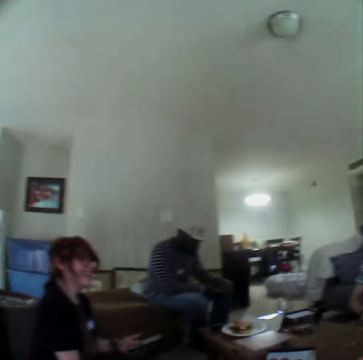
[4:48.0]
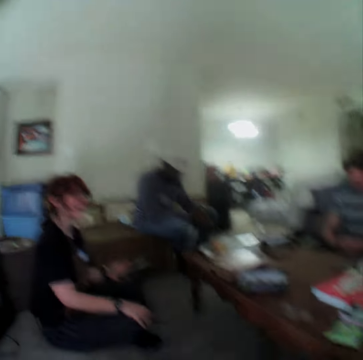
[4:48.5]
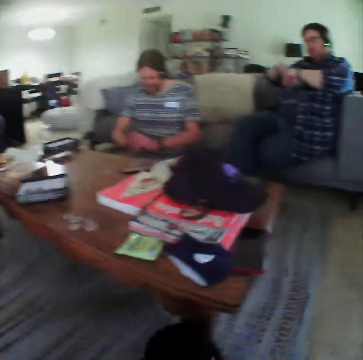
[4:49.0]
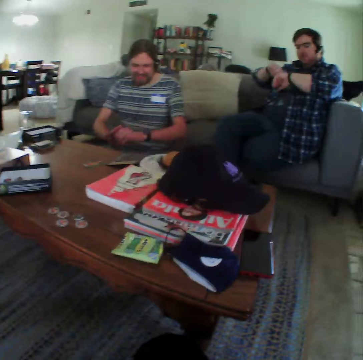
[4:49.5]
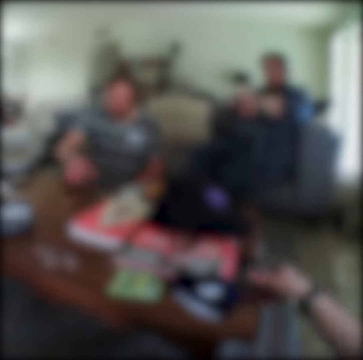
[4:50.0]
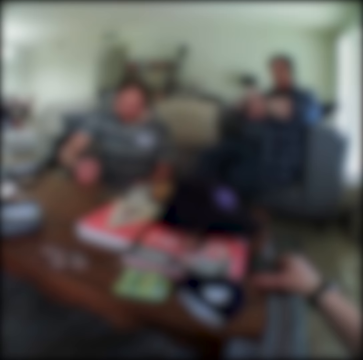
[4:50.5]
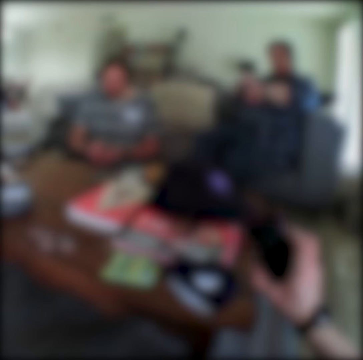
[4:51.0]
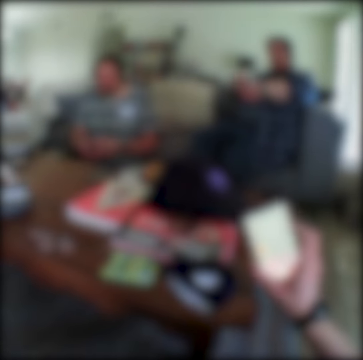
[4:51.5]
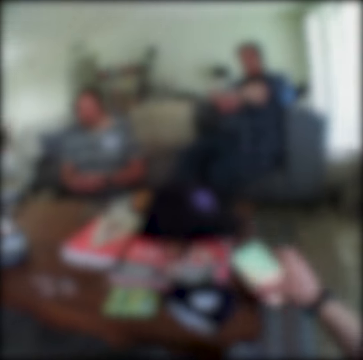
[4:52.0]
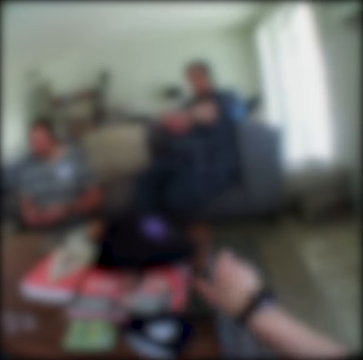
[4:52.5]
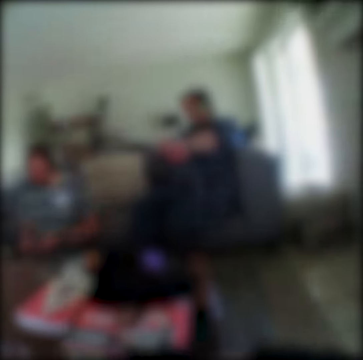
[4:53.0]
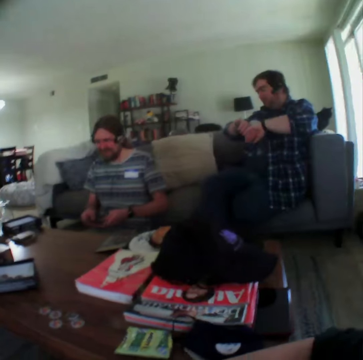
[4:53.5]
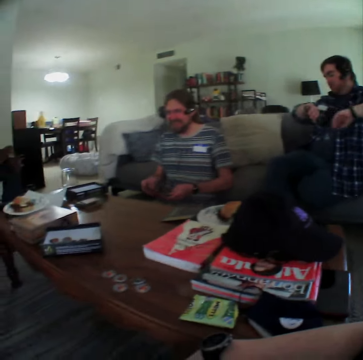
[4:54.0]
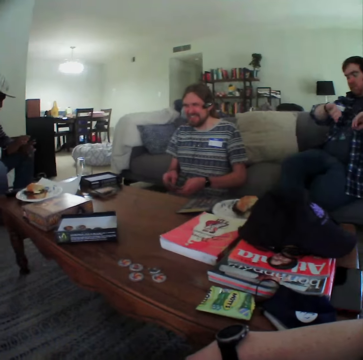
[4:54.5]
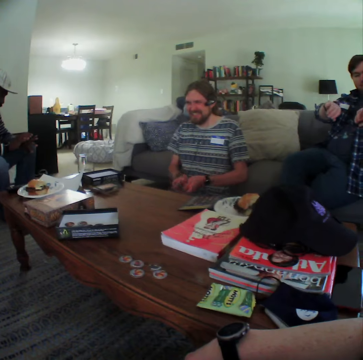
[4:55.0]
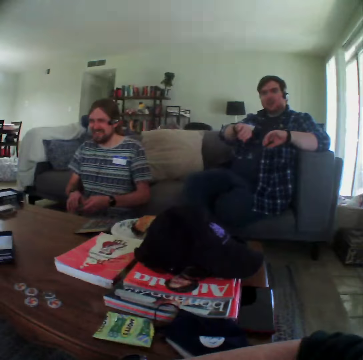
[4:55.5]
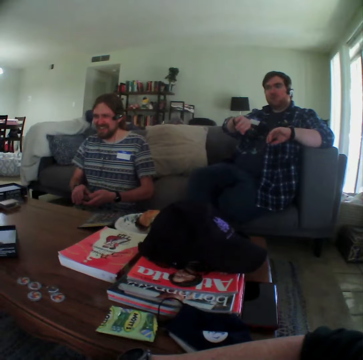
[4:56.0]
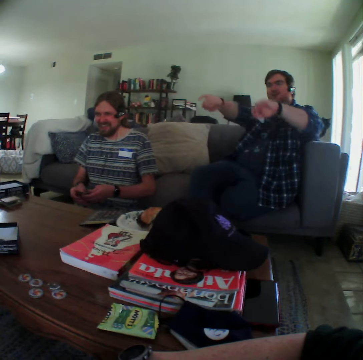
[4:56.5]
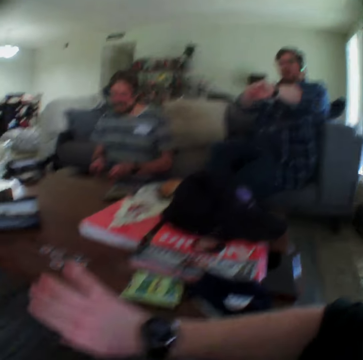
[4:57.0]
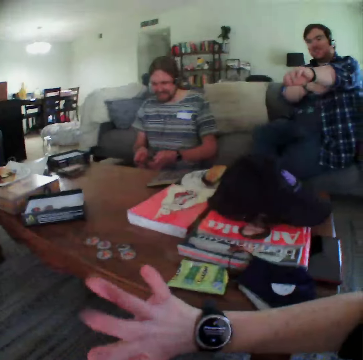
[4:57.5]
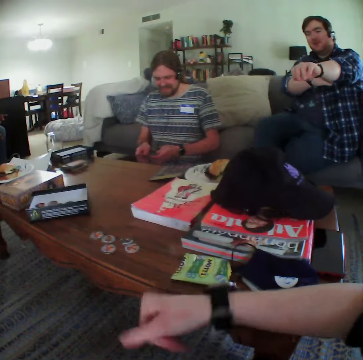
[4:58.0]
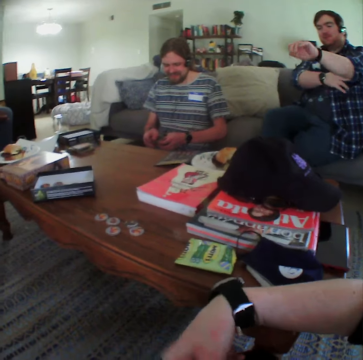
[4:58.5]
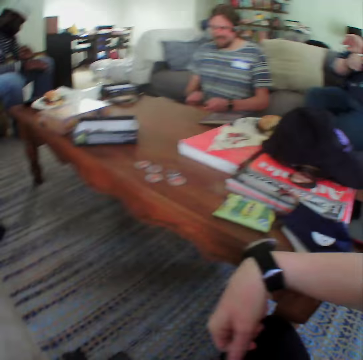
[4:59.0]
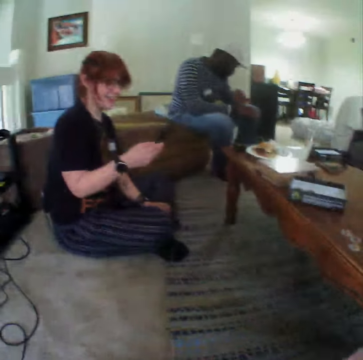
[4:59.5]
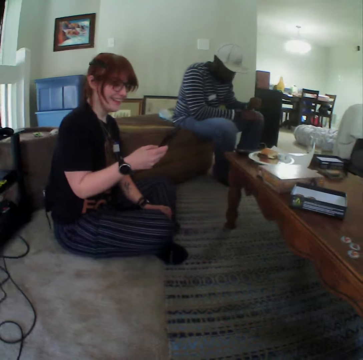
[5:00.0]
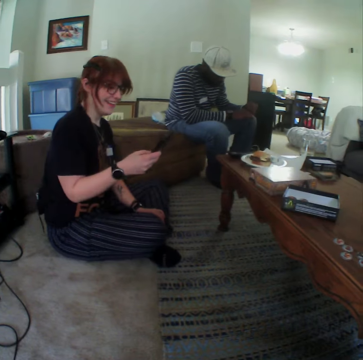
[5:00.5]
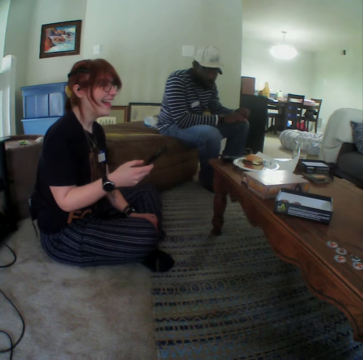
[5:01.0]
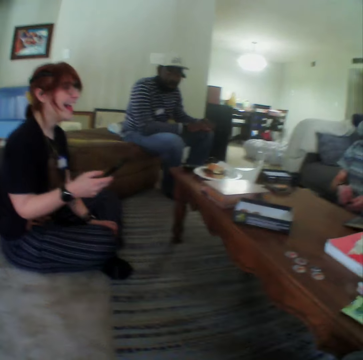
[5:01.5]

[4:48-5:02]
The camera wearer takes the phone on the table. A person takes the cards on the table and shuffles the cards. The camera wearer checks the phone and puts the phone on the table. They move the hand on the table. Another person moves the hand in front. Another person uses the phone.

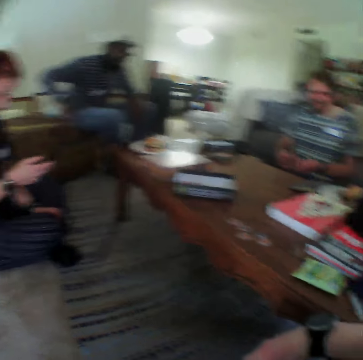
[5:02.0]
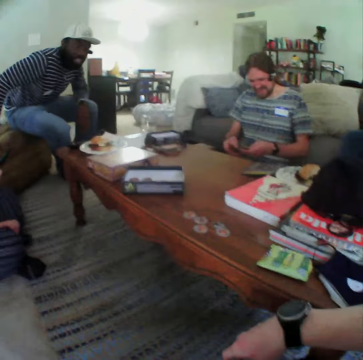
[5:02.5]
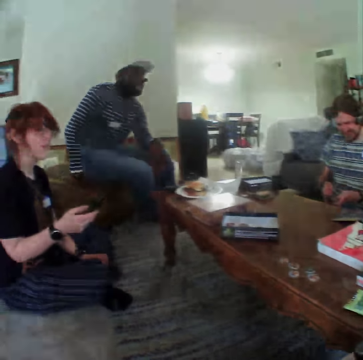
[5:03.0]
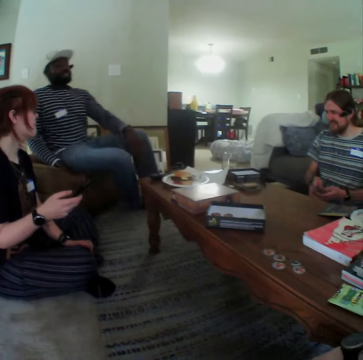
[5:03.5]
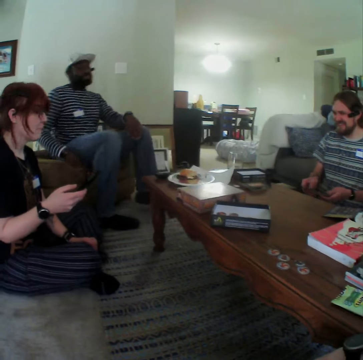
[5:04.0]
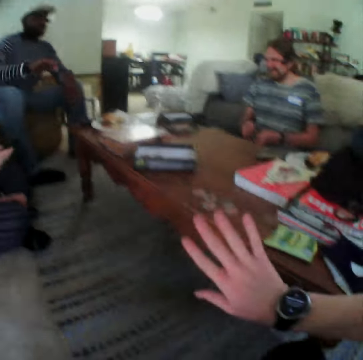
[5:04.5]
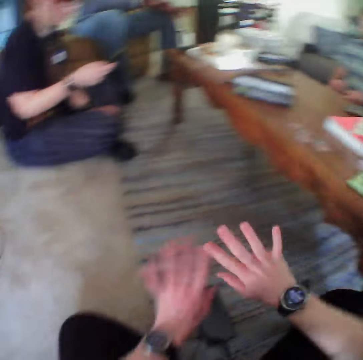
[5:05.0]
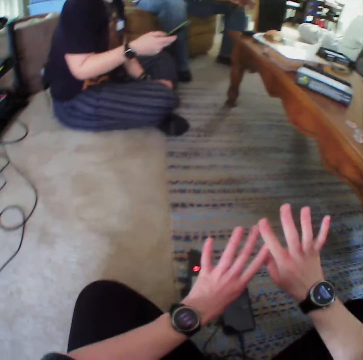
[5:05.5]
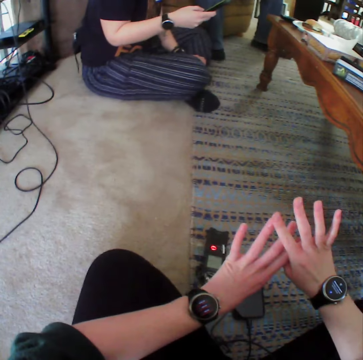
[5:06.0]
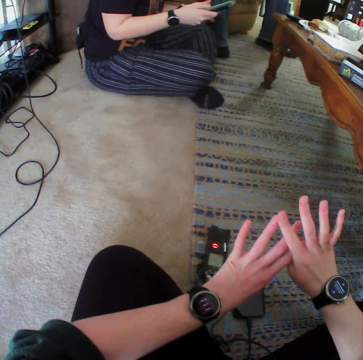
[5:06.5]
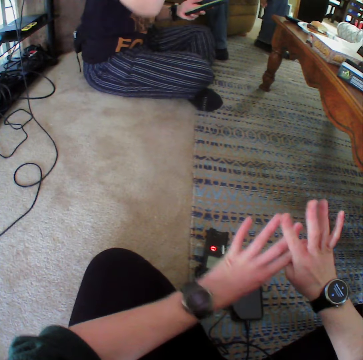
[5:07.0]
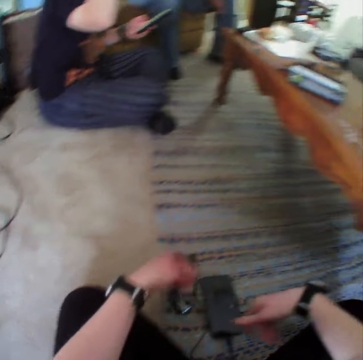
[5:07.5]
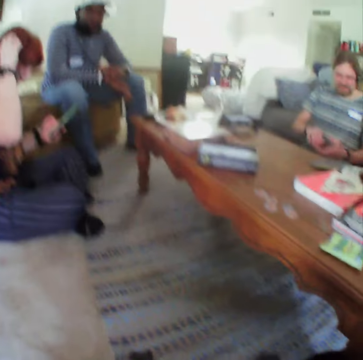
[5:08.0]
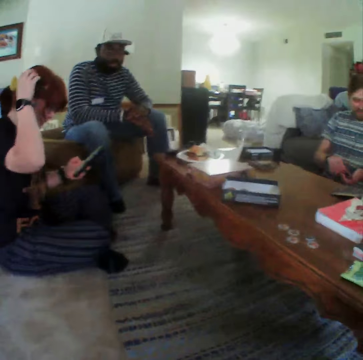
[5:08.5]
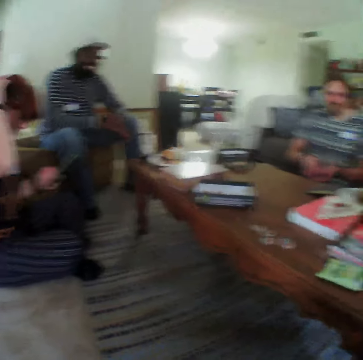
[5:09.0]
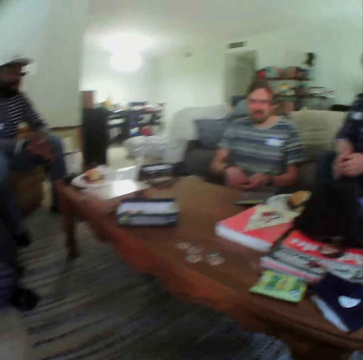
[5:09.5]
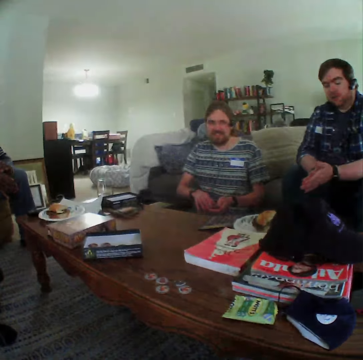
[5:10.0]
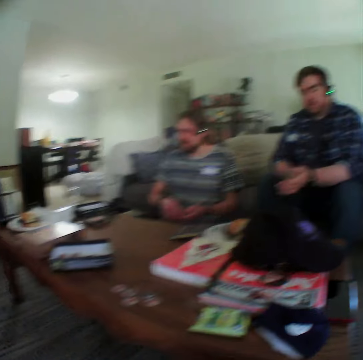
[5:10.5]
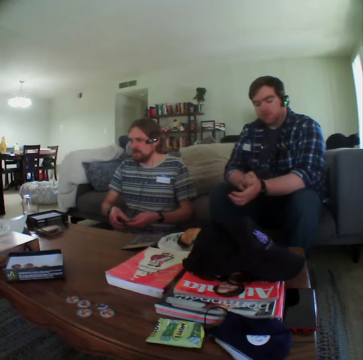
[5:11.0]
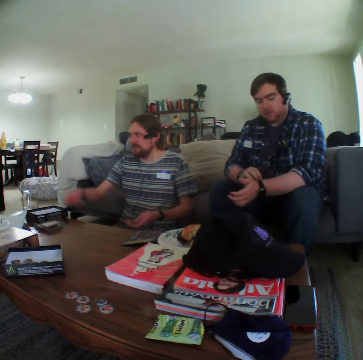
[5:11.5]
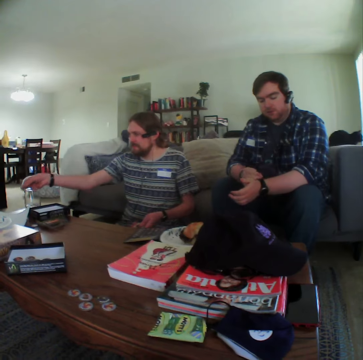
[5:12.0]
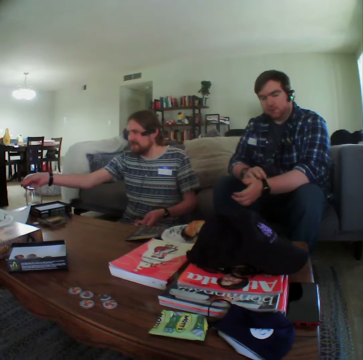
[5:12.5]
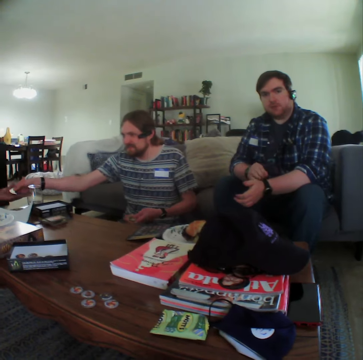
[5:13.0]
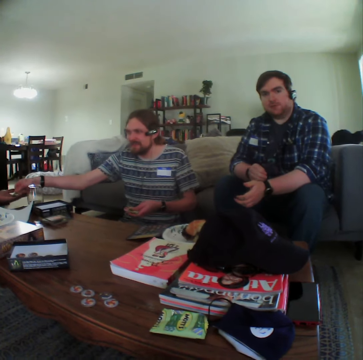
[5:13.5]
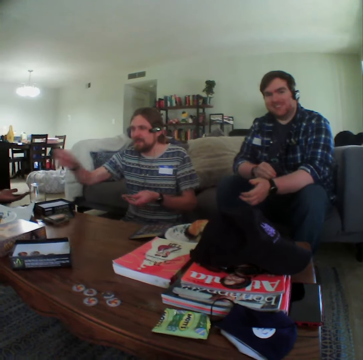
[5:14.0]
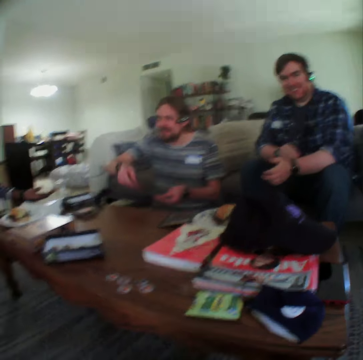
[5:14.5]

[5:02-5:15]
A person moves on the chair. The camera wearer stares at the watches. He looks at his hands. Another person touches the hair. Another person touches the watch. Another person gives the card to the first person. The first person takes the card from that person.

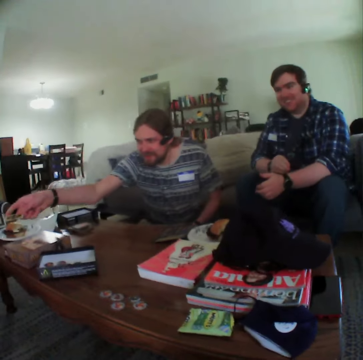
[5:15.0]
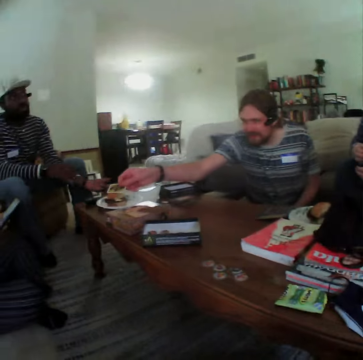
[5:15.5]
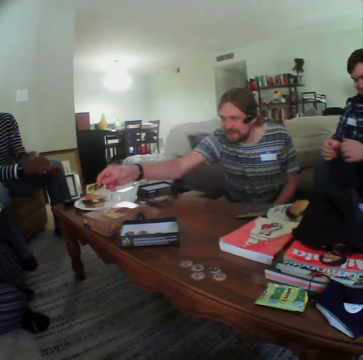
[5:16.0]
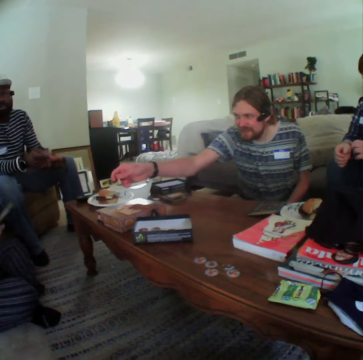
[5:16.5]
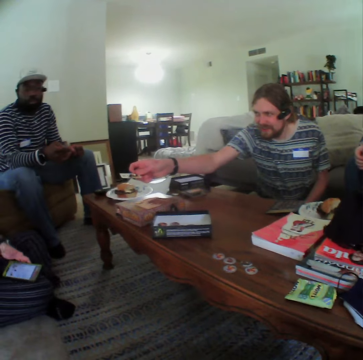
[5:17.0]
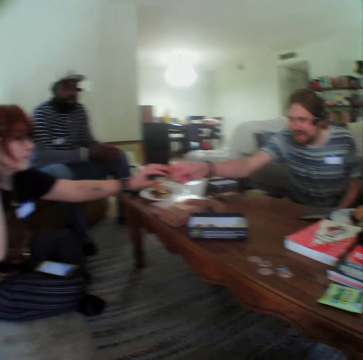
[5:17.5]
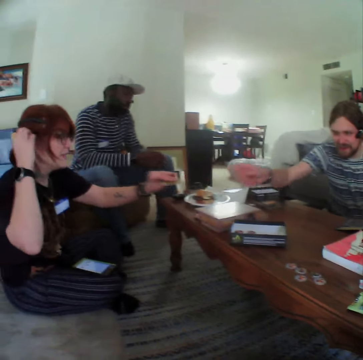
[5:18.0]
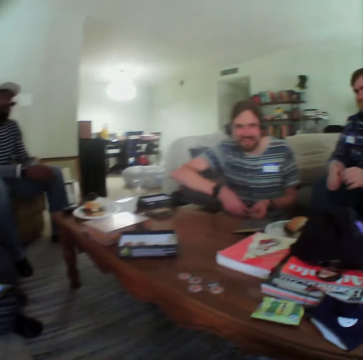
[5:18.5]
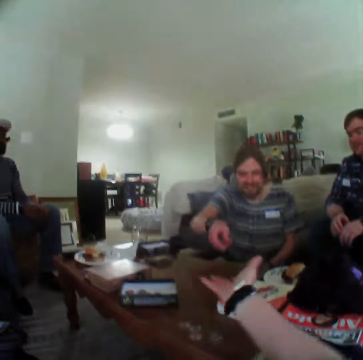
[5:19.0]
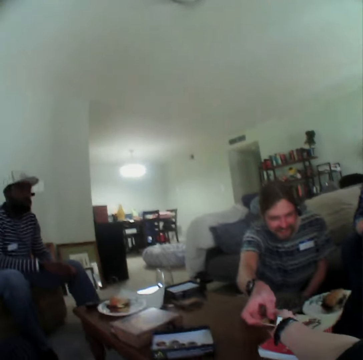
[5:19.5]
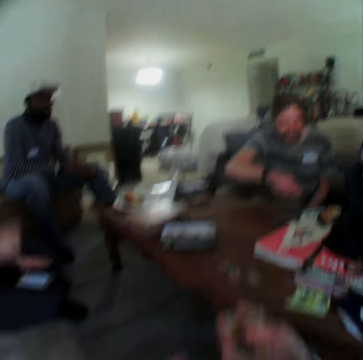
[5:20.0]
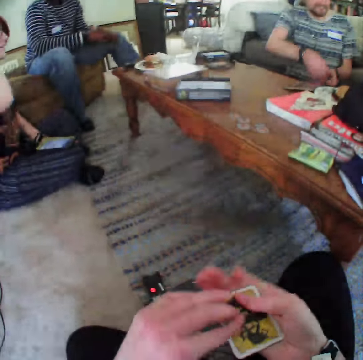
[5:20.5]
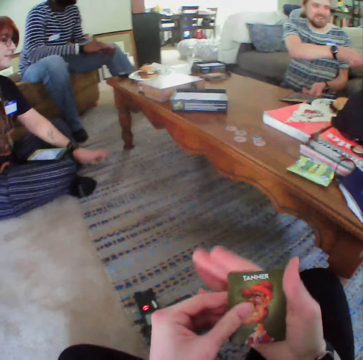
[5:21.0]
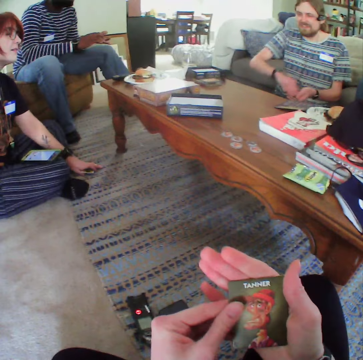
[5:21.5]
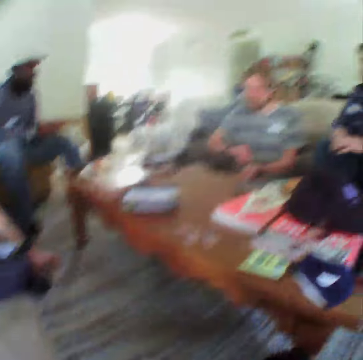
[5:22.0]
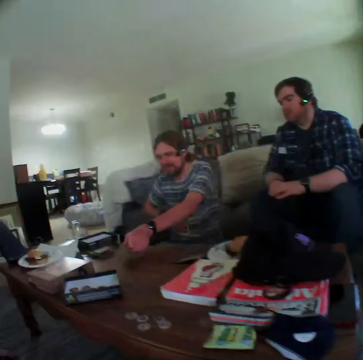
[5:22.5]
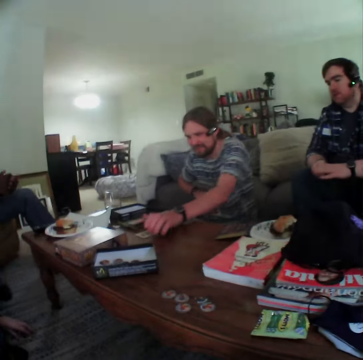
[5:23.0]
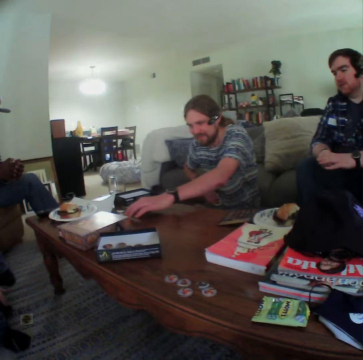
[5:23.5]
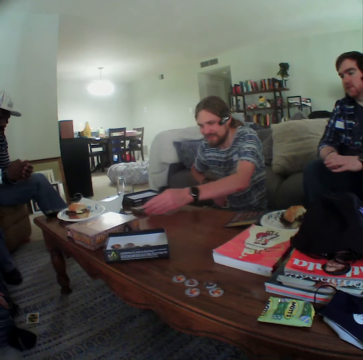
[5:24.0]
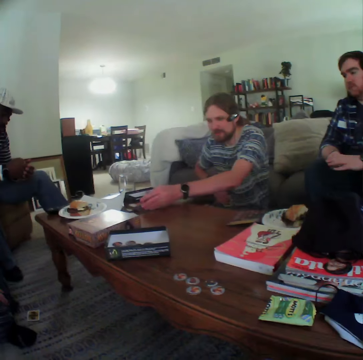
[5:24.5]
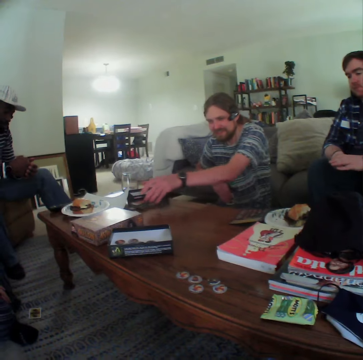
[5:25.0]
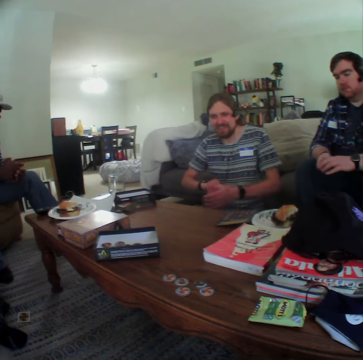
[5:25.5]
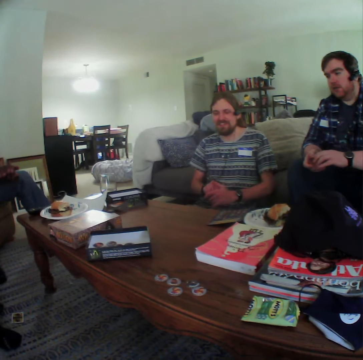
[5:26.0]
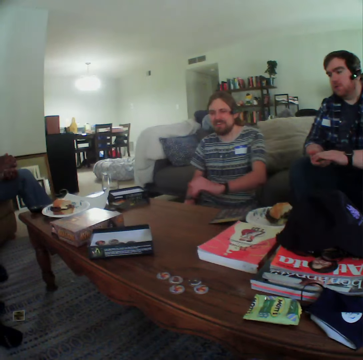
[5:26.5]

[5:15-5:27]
A person gives the card to another person. The other person takes the card from the first person. The first person takes the card. The camera wearer takes the card. The first person gives the card to the camera wearer. The first person moves the card on the table. The other person puts the card on the floor.
